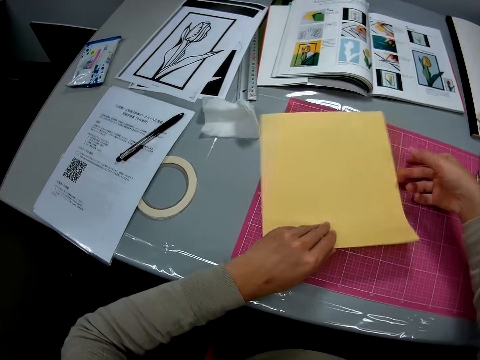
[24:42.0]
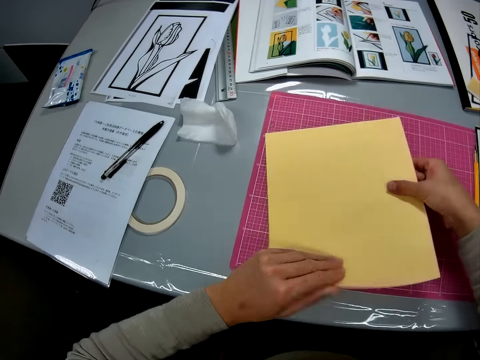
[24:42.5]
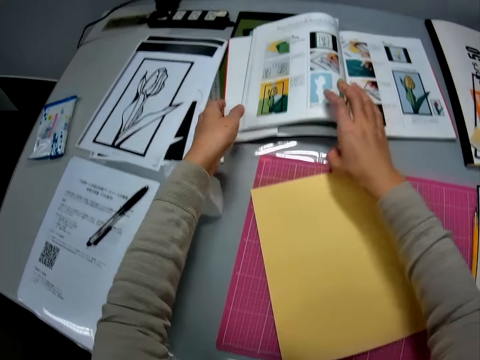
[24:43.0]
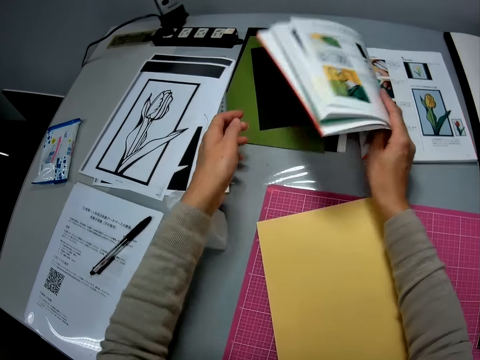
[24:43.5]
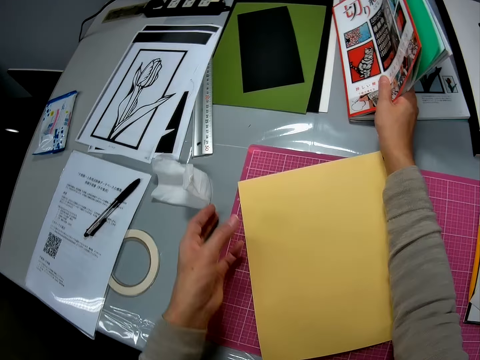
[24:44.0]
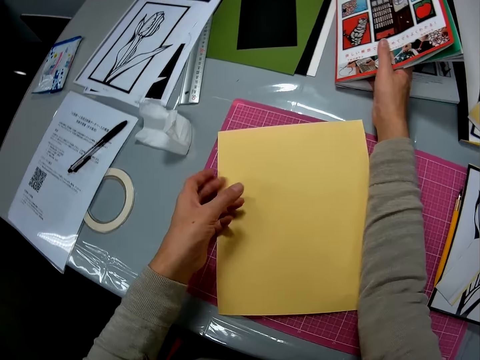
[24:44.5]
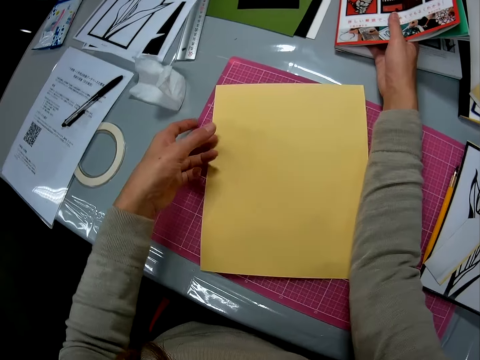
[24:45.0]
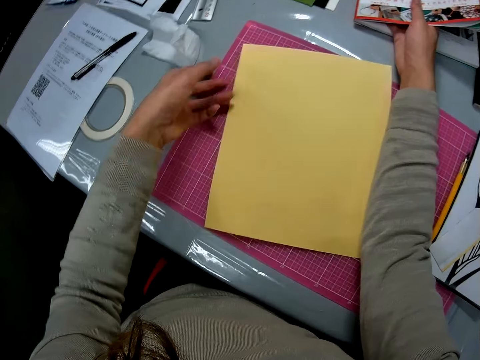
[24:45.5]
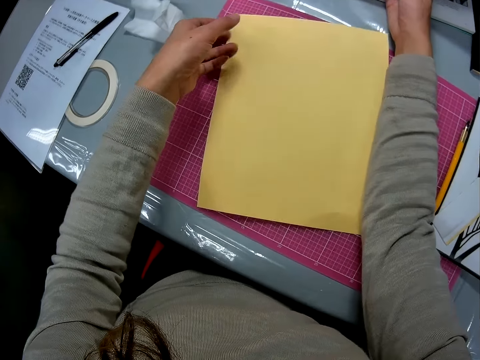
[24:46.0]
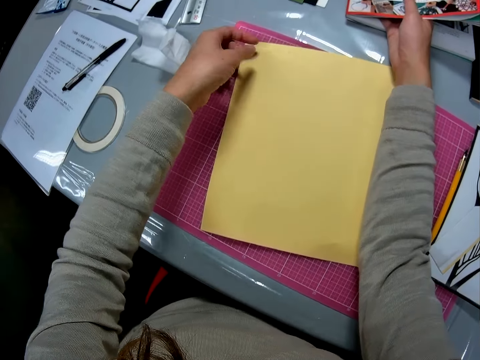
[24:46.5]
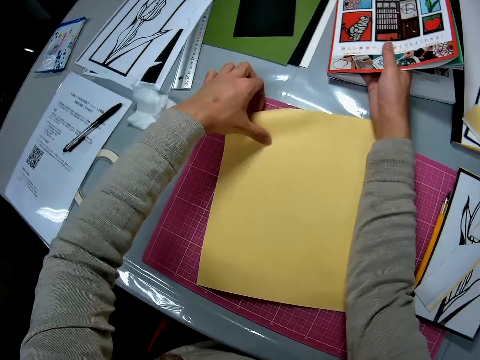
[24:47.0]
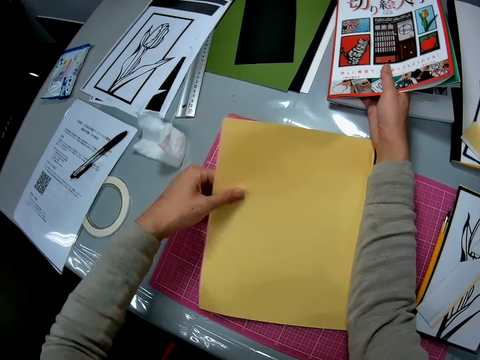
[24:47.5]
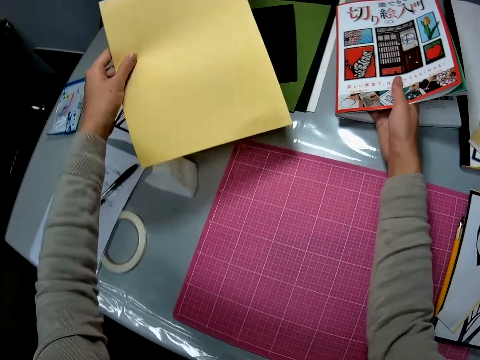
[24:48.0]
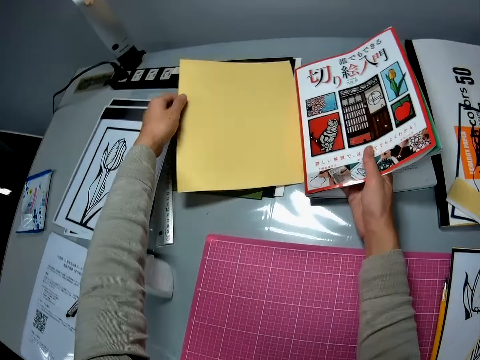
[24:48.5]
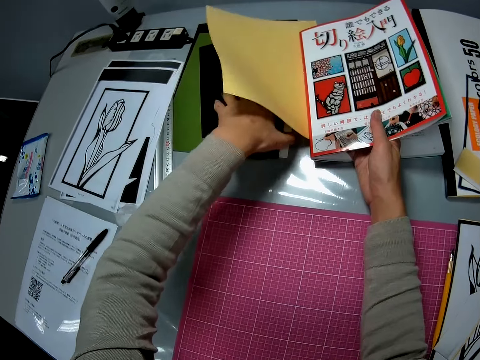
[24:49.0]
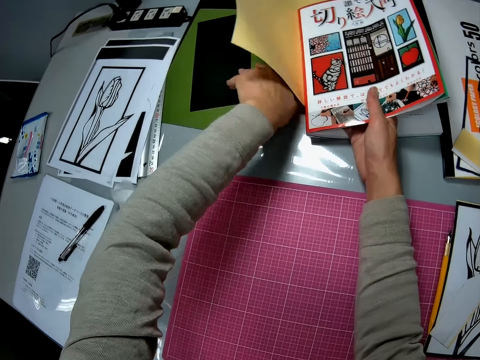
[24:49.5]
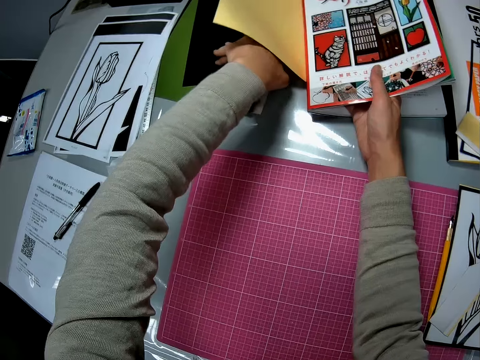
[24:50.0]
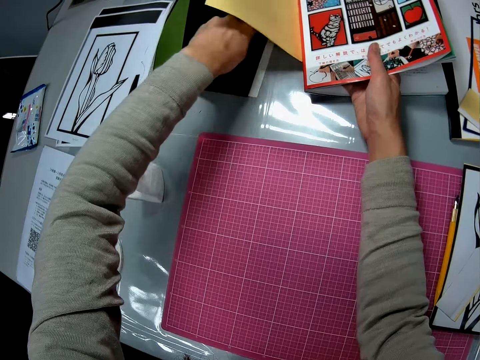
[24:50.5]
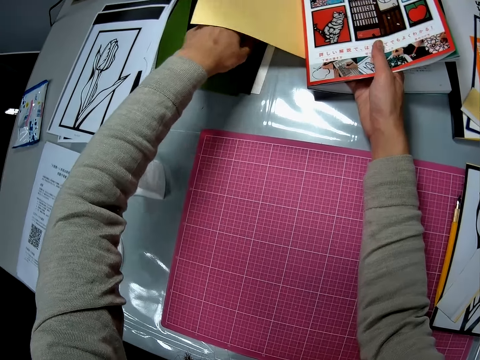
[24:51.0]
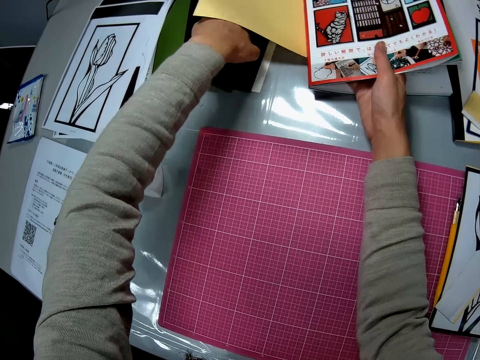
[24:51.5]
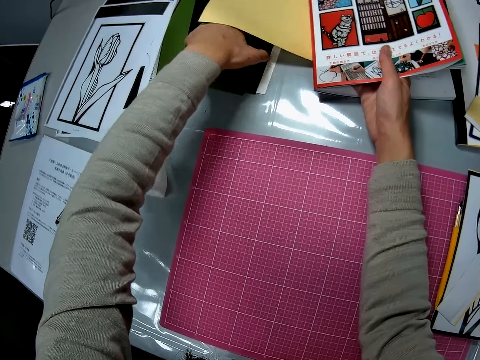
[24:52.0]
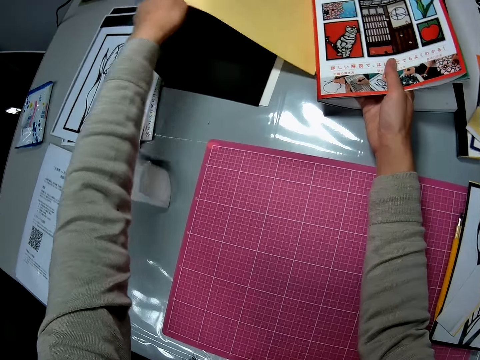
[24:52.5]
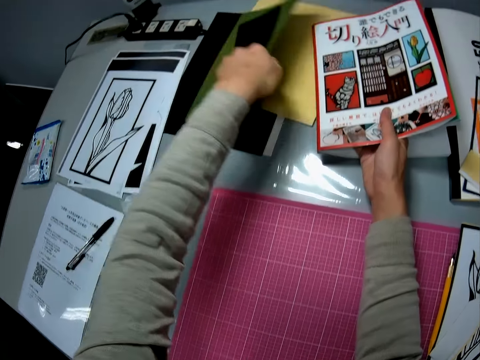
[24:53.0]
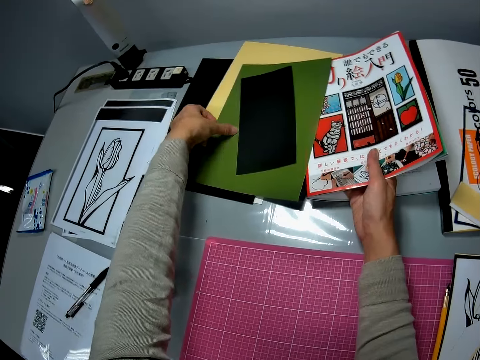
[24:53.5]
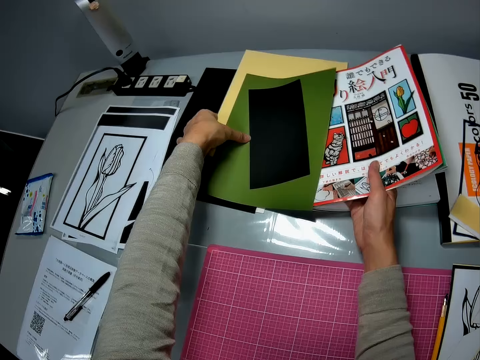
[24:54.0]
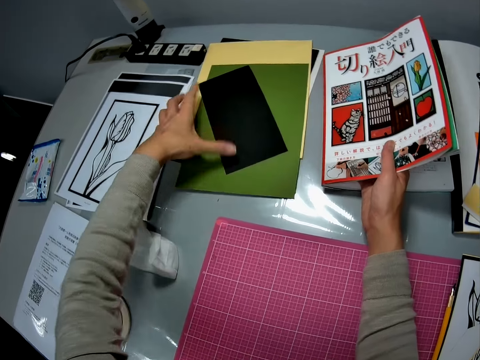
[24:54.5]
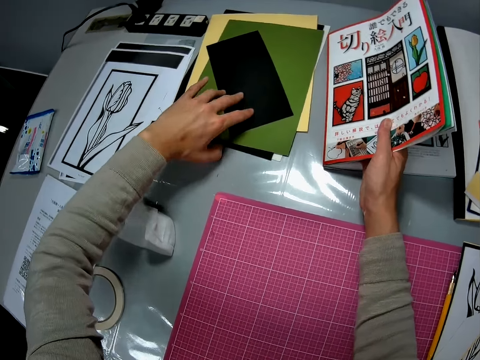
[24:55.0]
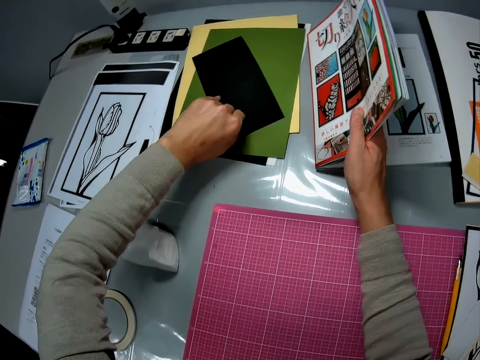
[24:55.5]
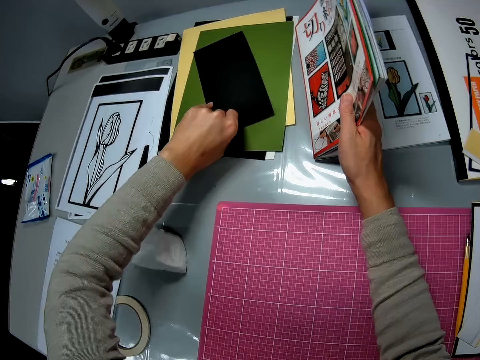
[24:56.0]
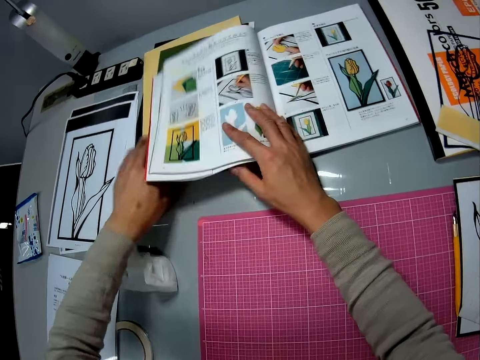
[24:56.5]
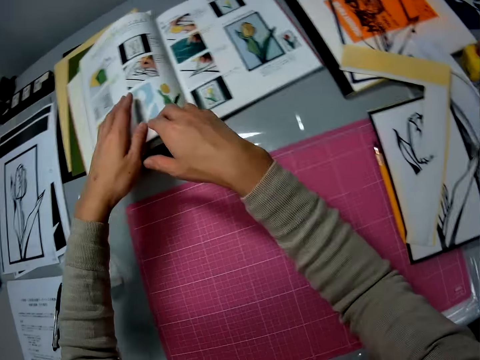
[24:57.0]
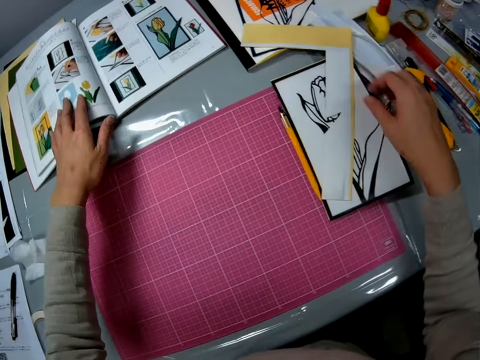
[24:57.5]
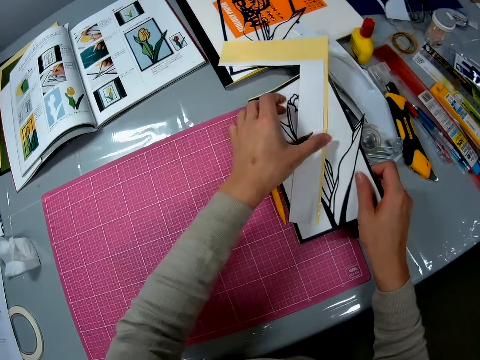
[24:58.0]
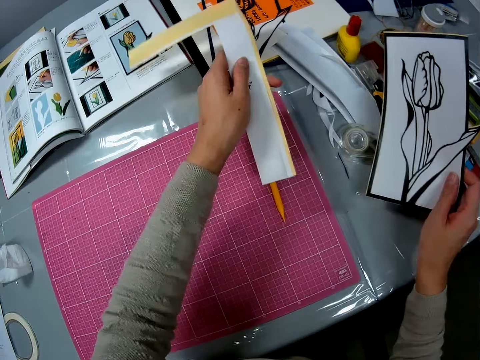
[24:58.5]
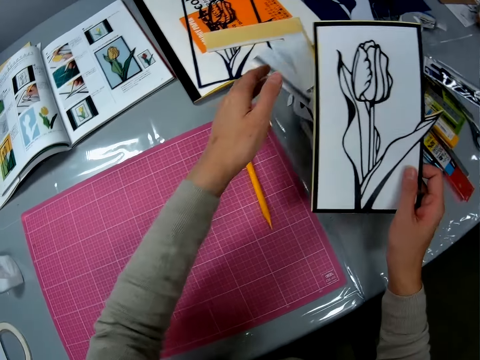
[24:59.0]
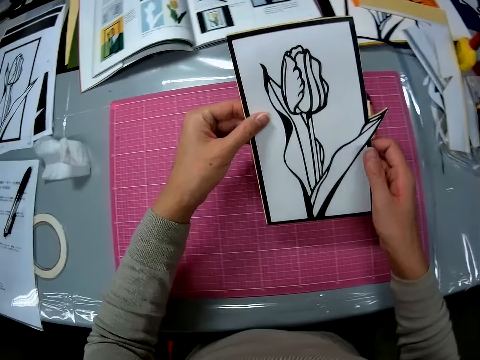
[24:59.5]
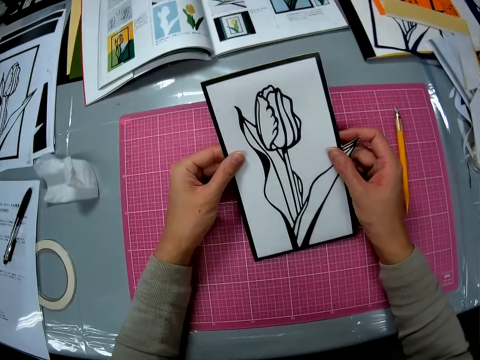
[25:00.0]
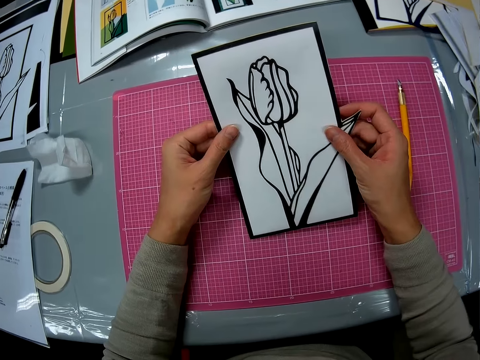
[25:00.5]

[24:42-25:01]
The camera wearer drops the piece of the papercraft sheet on the table. She picks up the paper on the cutting mat. She touches the other papercraft sheet on the table. She puts the paper on the cutting mat. She turns the instruction booklet pages on the table. She lifts one side of the instruction booklet with her right hand. She looks at the instruction booklet. She picks up the papercraft sheet from the table with her left hand. She drops the papercraft sheet on the table. She picks up the papers on the table. She adjusts some papercraft sheets on the table. She puts the papers on the table and arranges the papers on the table. She turns the instruction booklet pages on the table. She drops the instruction booklet. She holds the instruction booklet. She picks up the papercraft piece or craft paper from the table. She adjusts the papercraft sheet on the papercraft piece. She puts the paper on the table. She looks at the craft paper.
